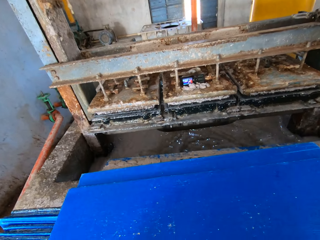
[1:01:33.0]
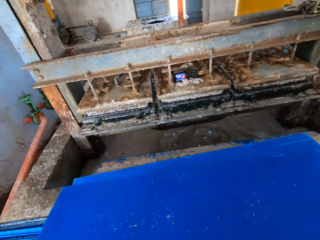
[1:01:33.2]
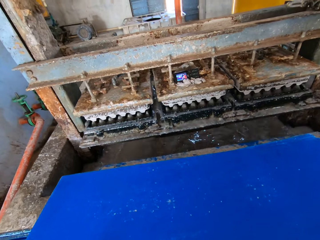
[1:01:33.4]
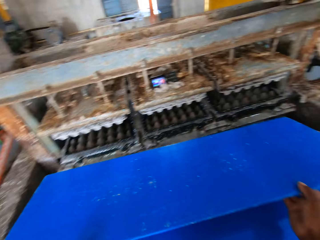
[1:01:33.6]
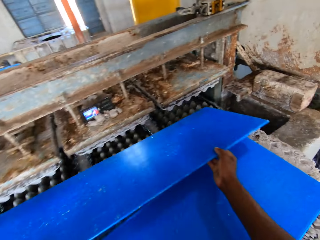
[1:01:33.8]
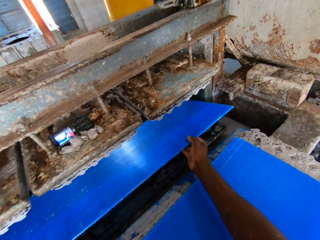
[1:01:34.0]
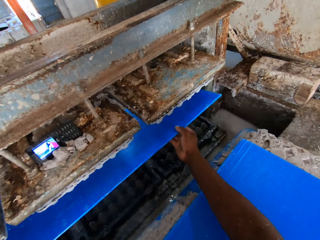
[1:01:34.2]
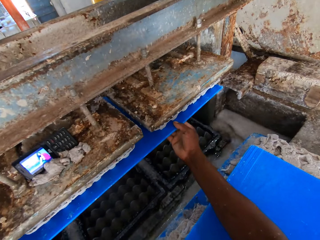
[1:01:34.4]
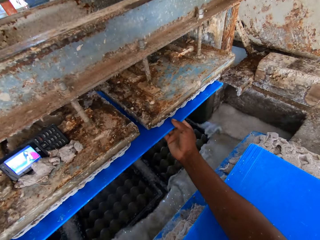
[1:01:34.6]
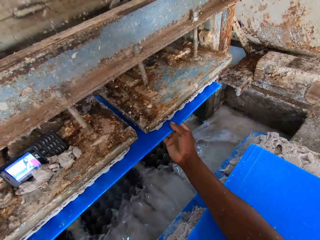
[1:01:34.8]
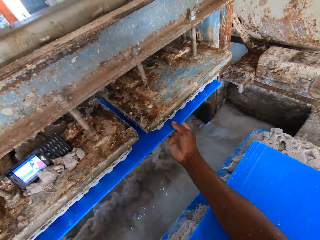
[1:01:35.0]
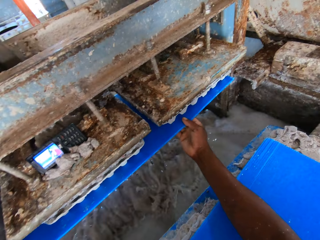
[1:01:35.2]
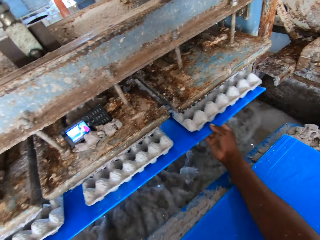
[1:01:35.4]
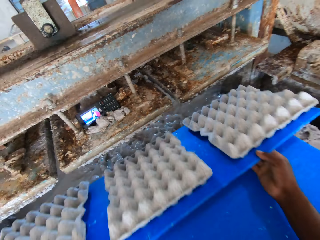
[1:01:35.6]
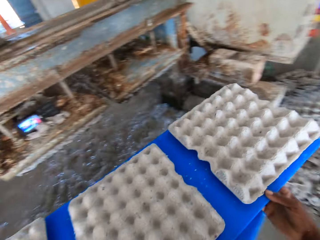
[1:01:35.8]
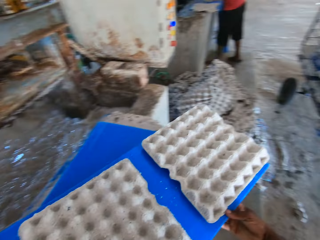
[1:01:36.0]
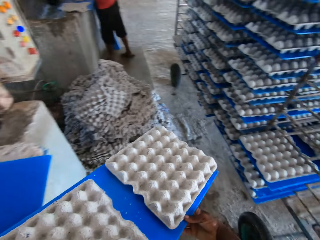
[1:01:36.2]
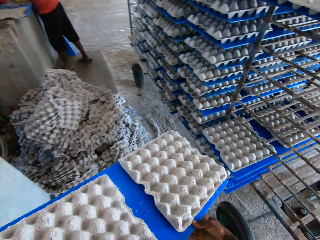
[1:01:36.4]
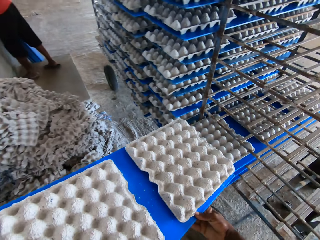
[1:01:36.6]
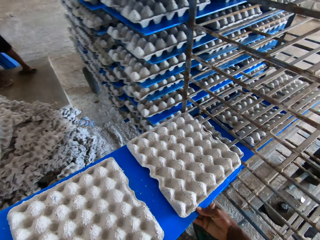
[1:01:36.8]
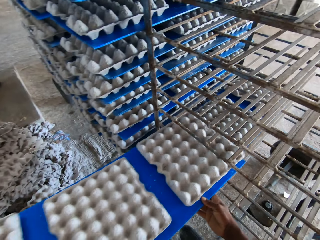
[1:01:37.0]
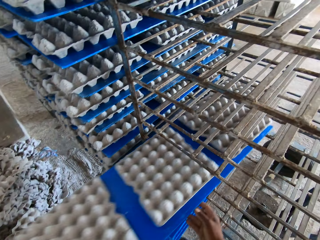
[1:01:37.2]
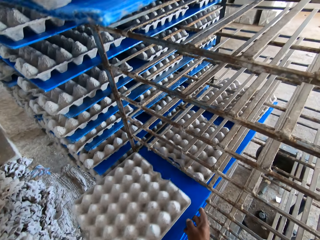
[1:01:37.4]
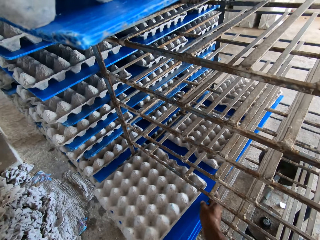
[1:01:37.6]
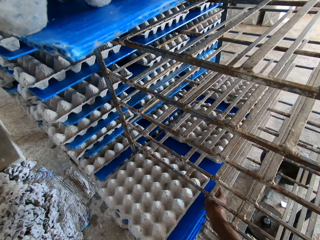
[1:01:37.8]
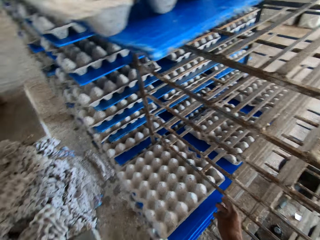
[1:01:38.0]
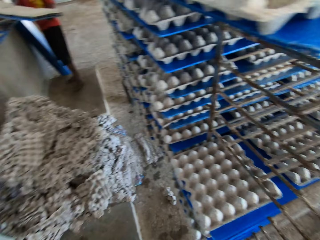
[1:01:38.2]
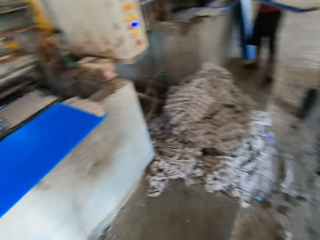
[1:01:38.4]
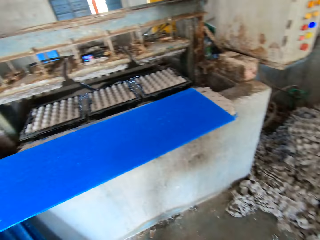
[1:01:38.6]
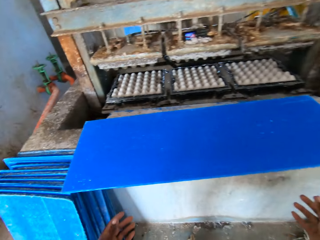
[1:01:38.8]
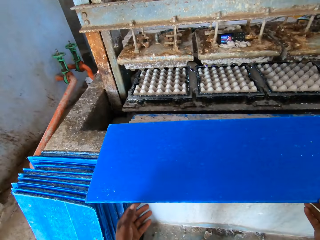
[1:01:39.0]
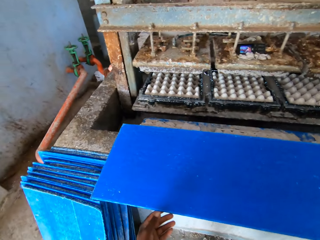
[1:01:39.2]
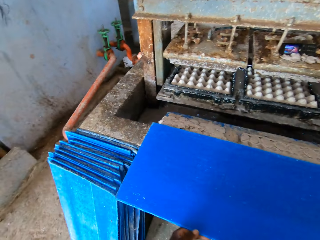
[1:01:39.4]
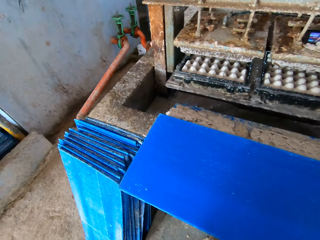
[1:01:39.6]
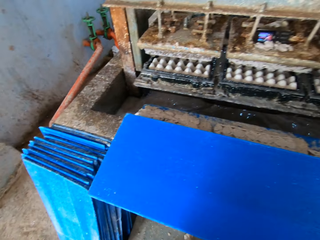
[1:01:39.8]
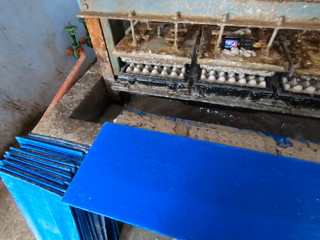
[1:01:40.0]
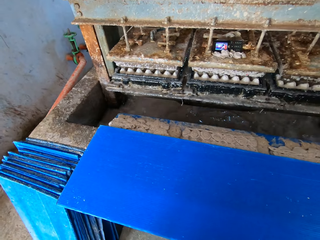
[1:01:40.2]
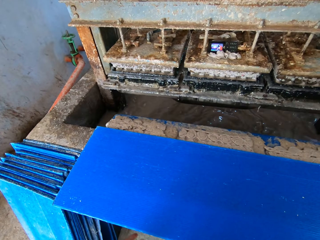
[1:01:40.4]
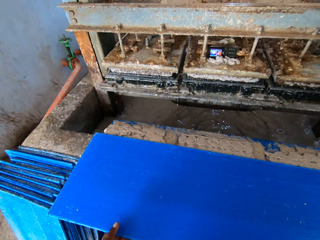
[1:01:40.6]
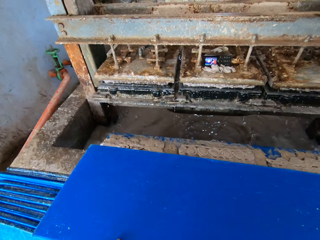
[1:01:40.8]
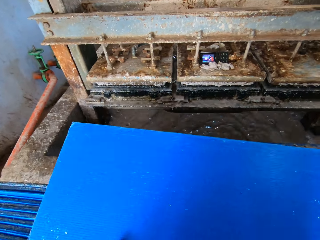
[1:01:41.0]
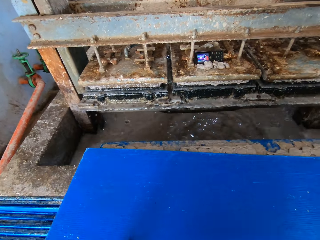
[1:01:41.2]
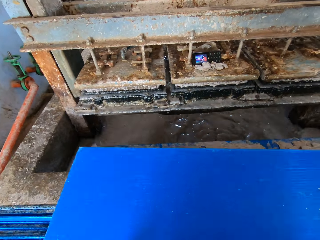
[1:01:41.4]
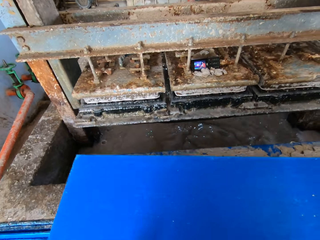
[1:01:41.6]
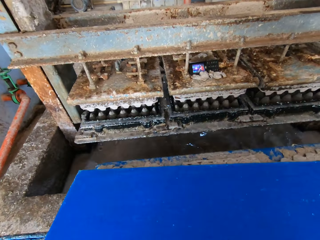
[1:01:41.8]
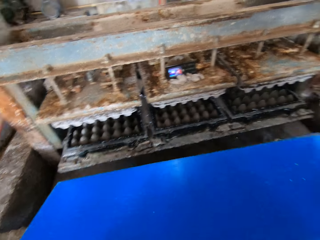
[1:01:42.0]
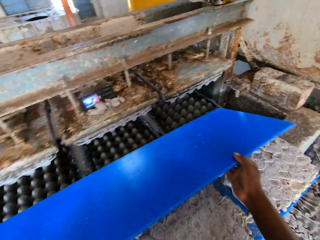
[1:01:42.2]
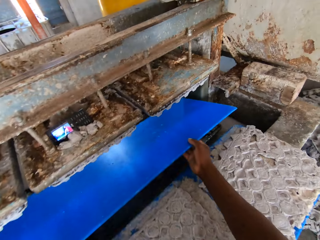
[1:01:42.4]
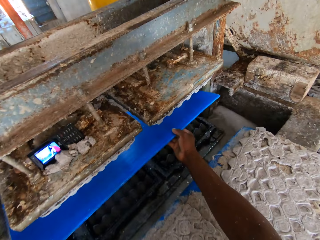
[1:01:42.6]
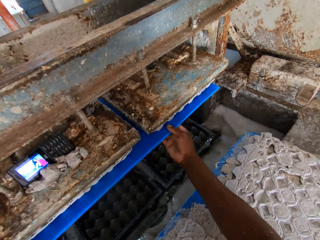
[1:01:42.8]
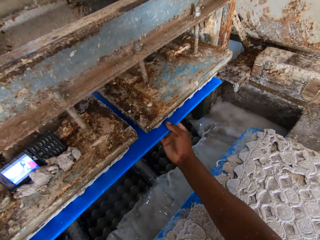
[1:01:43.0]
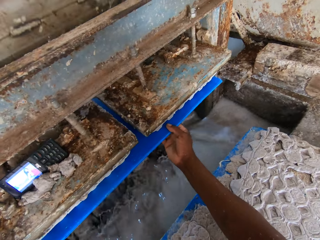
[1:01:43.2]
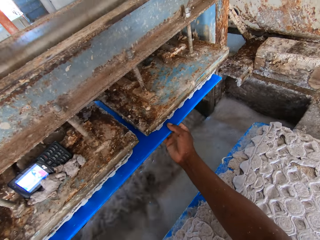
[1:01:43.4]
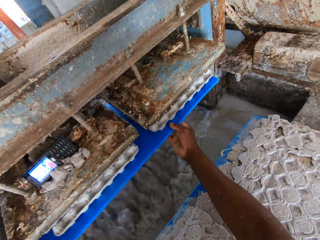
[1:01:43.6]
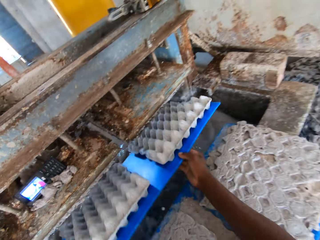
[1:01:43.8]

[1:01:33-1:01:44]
The camera wearer places the tray under the crate molder with both hands. He collects egg trays. He brings out some crates from the crate molder with the tray in both hands. He places the tray of crates in the crate rack with both hands. He holds the tray of crates in the crate rack with his right hand and pushes the tray of crates in the crate rack with his right hand. A man holds a tray of crates with both hands. The camera wearer holds a tray on the pavement with both hands. He holds the tray on the pavement with both hands again. He hits the tray on the pavement with both hands. He picks the tray from the pavement with both hands. He places the tray under the crate molder with both hands. He collects the egg trays.

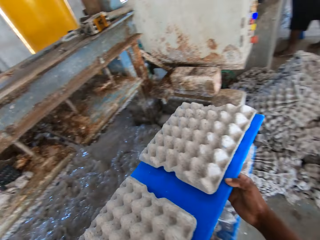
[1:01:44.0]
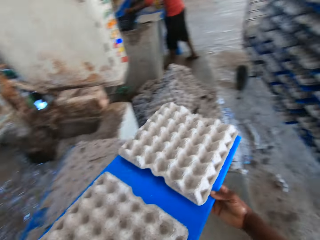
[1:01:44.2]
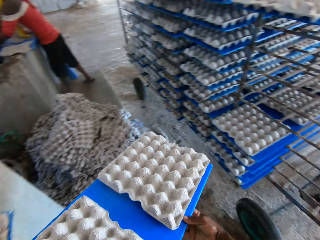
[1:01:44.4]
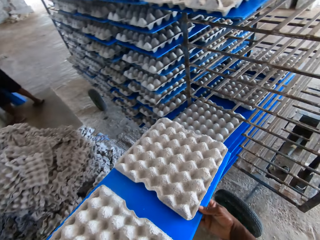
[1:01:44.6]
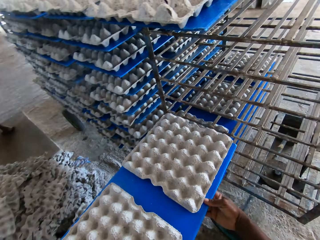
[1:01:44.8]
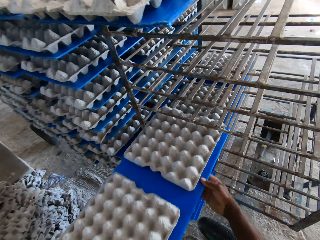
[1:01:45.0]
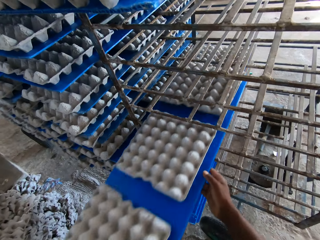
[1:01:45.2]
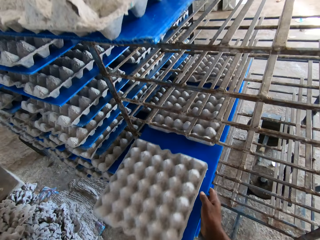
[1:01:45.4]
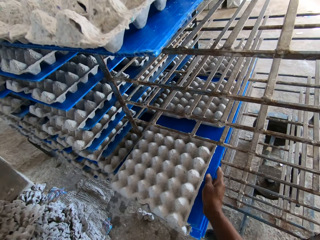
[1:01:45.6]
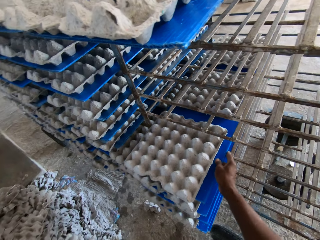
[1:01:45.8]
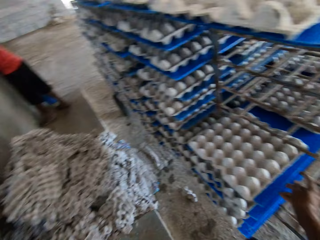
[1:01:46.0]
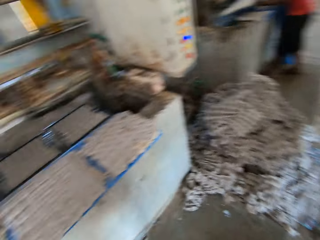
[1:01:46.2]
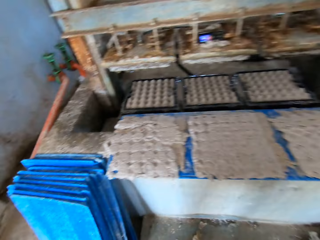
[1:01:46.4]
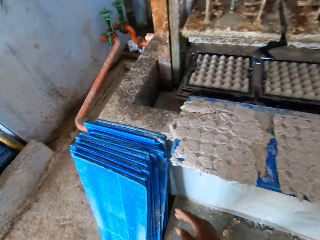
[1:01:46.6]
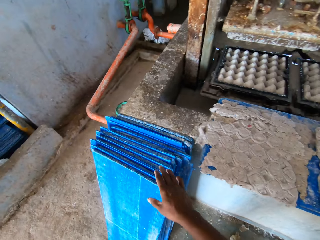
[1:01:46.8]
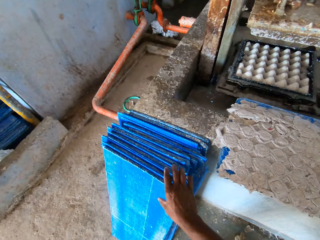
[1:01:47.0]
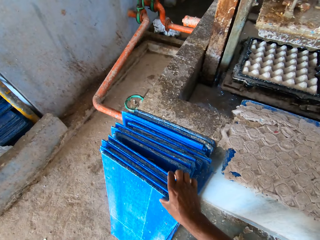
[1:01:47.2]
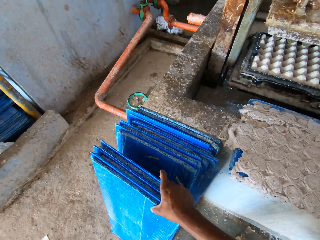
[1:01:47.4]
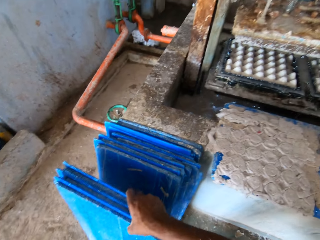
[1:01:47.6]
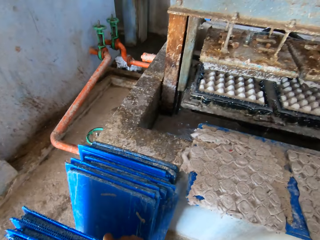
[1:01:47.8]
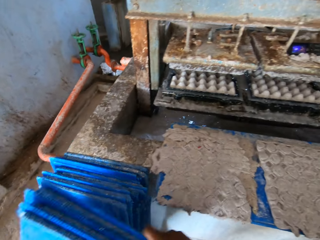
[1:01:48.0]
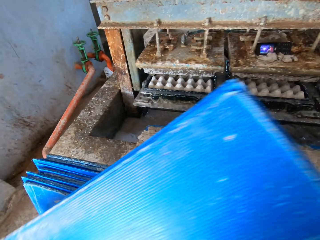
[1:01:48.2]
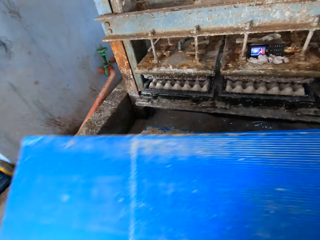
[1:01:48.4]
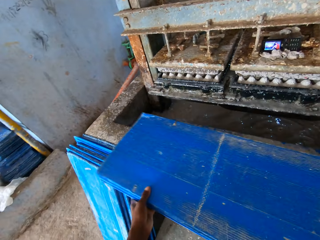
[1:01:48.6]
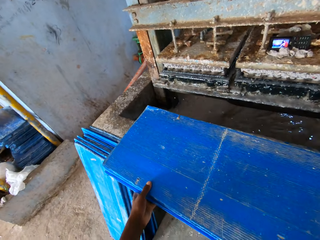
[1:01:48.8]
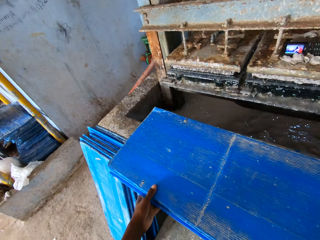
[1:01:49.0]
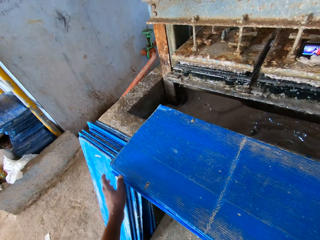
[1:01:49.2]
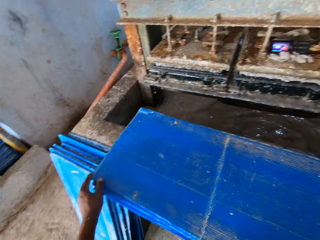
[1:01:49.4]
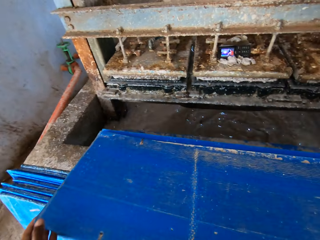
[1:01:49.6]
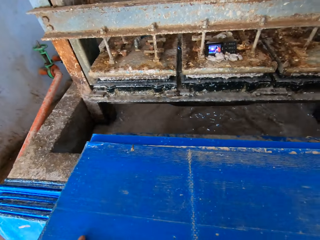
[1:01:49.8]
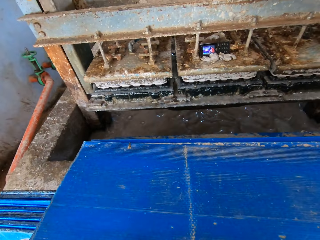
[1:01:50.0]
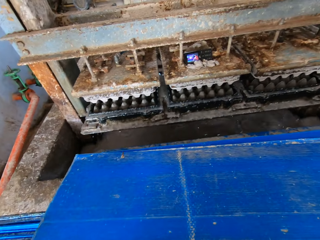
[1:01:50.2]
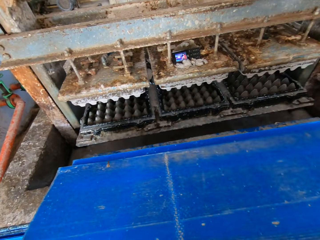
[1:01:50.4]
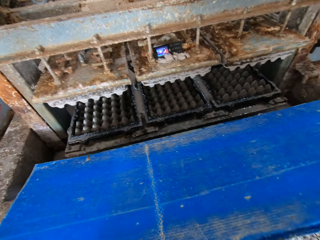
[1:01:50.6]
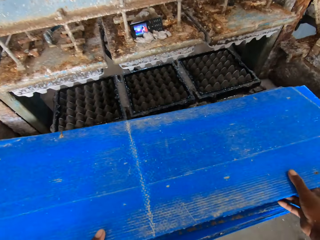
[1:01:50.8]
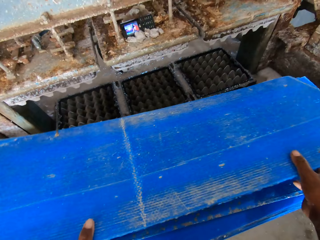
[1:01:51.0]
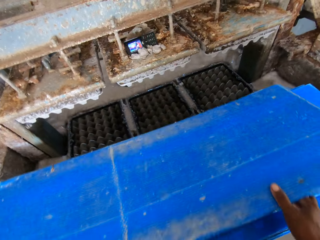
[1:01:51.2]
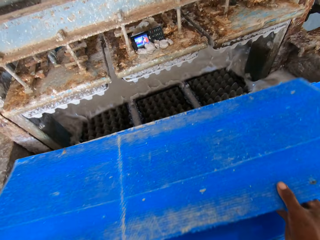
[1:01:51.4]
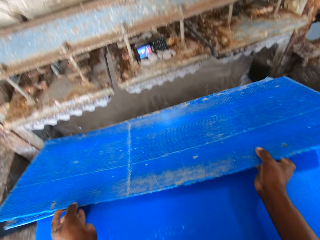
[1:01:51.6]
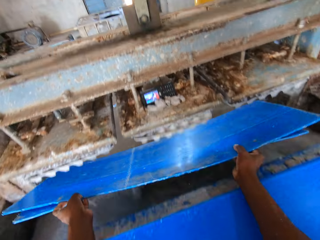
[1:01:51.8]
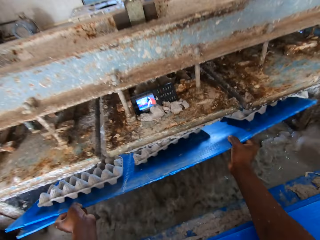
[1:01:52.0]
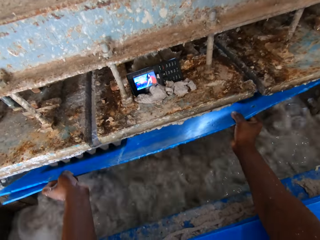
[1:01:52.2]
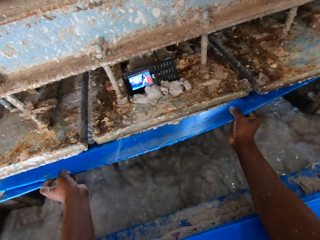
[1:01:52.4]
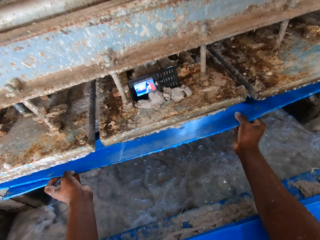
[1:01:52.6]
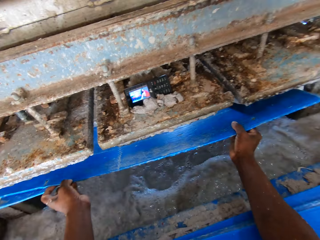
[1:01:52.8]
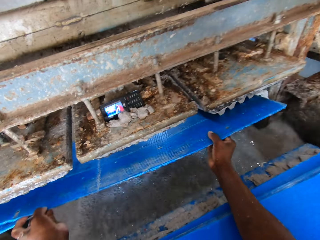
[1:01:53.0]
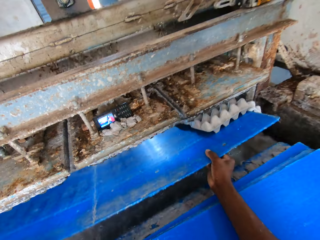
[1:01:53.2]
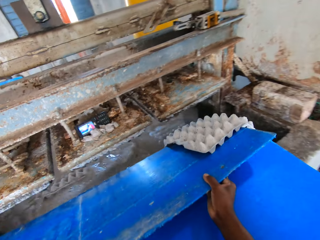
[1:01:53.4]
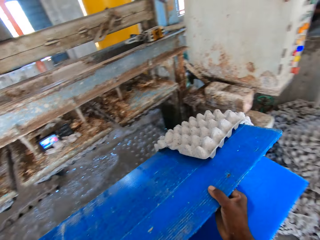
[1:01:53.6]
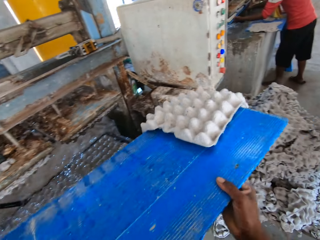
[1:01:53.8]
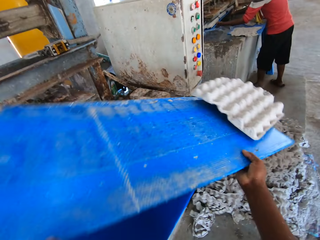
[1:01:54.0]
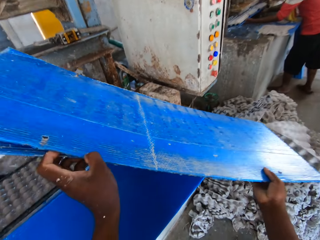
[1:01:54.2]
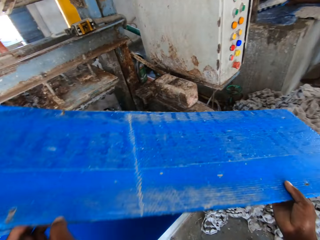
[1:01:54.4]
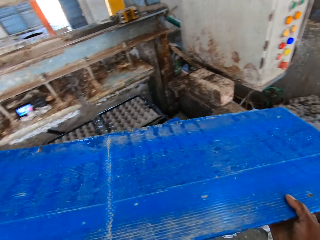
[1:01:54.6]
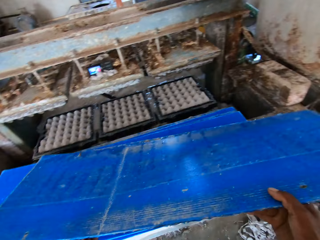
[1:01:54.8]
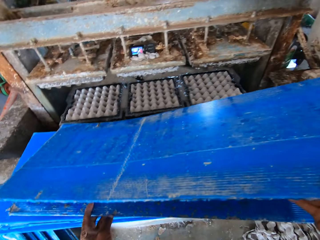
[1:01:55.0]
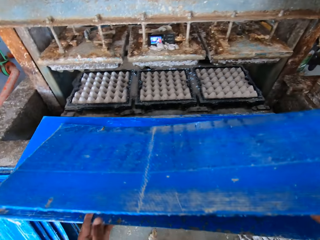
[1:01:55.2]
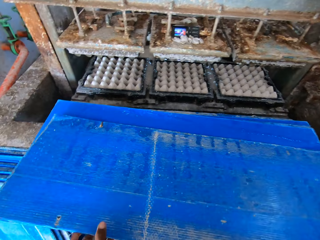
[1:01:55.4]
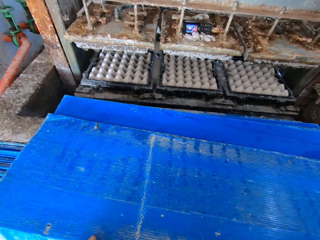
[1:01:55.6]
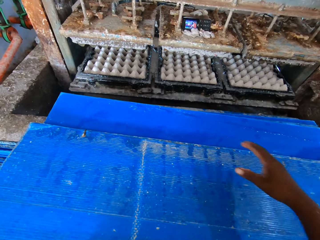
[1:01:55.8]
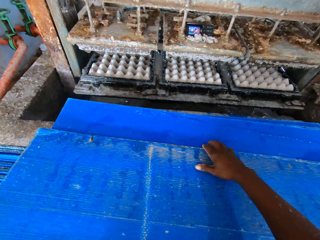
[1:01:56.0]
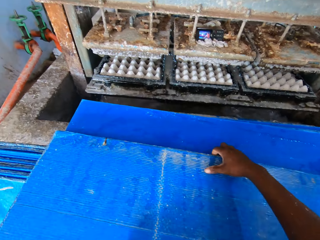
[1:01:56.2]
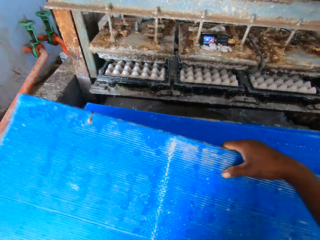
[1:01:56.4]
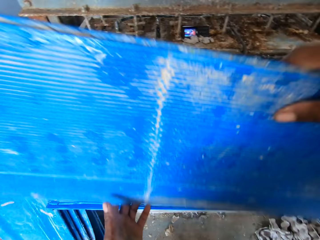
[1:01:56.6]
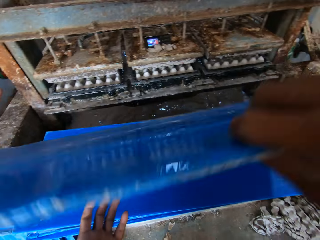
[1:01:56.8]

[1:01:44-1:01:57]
The camera wearer brings out some crates from the crate molder with the tray in both hands. A man holds a tray under the crate molder with both hands. The camera wearer places the tray of crates in the crate rack with both hands. He holds the tray of crates in the crate rack with his right hand and pushes the tray of crates in the crate rack with his right hand. He holds some trays on the floor with his right hand. He collects boards. He picks the trays from the floor with his right hand. He holds the trays with both hands. He places the trays on the pavement of the crate molder with both hands. He picks a tray from the pavement with both hands. He places the tray under the crate molder with both hands. He collects egg trays. He brings out a crate from the crate molder with the tray in both hands. The man holds a tray under the crate molder with both hands. The camera wearer dumps the crate on the floor with the tray in both hands. He places the tray on the pavement with both hands. He turns the board. He picks the tray from the pavement with both hands.
